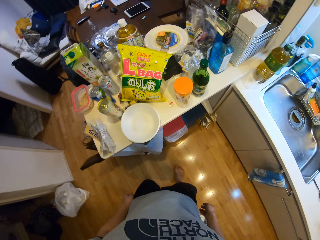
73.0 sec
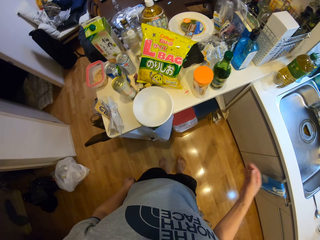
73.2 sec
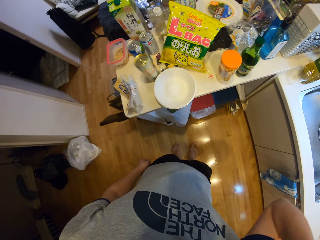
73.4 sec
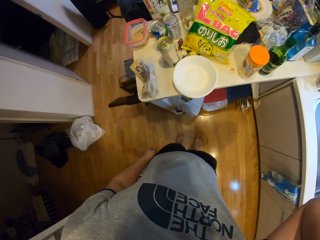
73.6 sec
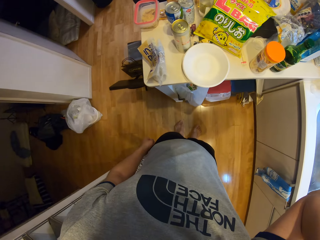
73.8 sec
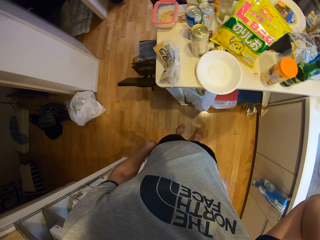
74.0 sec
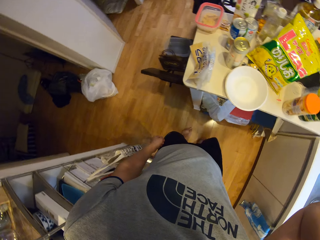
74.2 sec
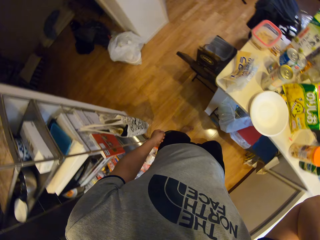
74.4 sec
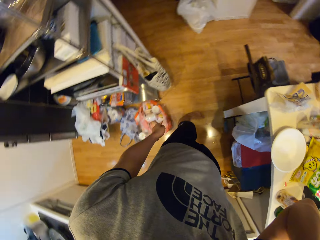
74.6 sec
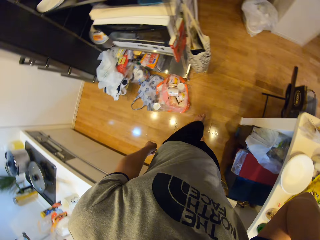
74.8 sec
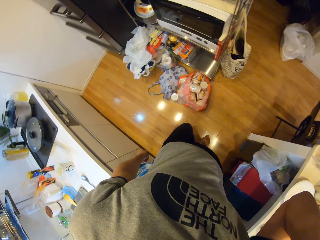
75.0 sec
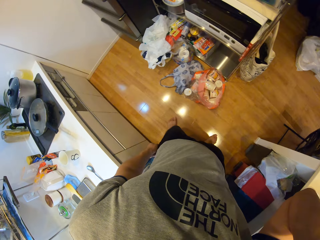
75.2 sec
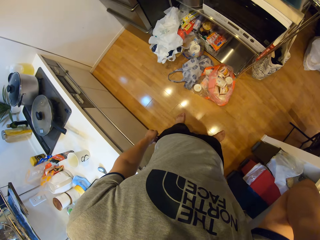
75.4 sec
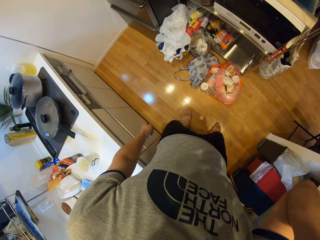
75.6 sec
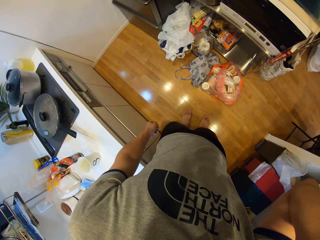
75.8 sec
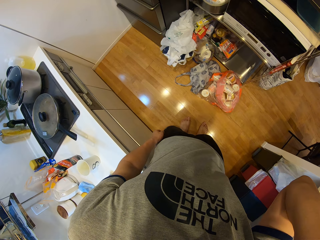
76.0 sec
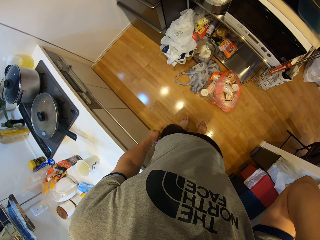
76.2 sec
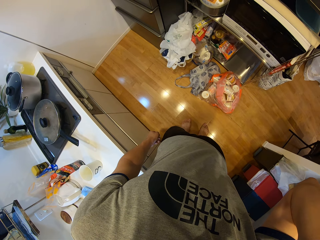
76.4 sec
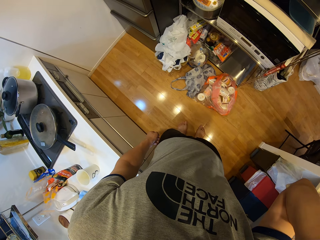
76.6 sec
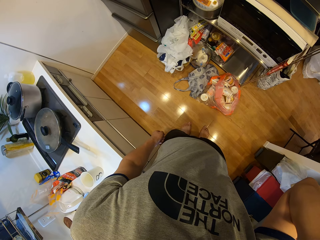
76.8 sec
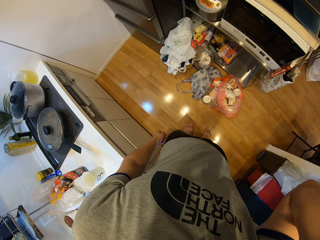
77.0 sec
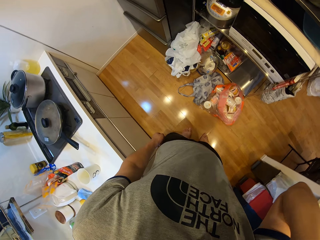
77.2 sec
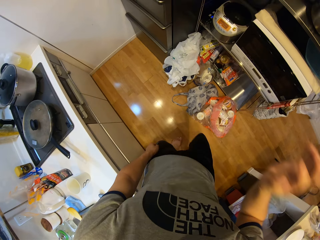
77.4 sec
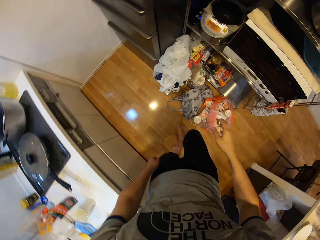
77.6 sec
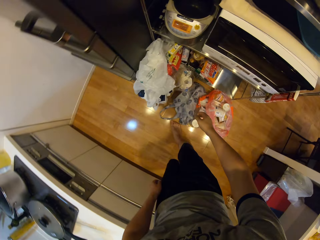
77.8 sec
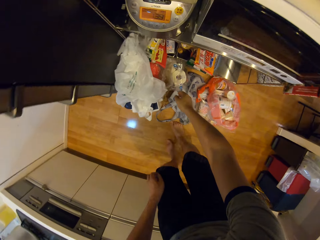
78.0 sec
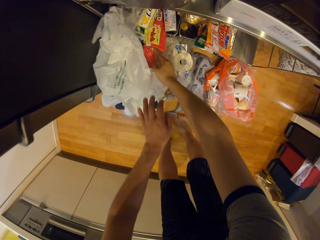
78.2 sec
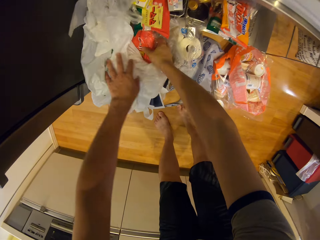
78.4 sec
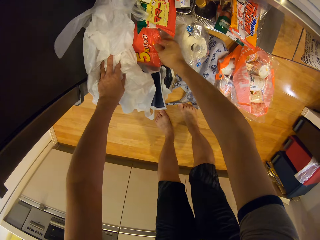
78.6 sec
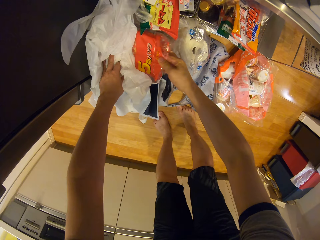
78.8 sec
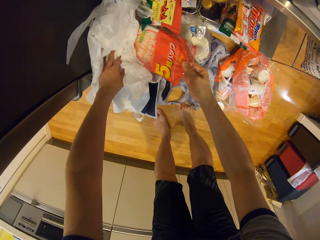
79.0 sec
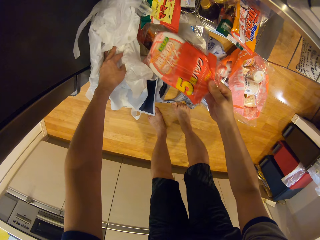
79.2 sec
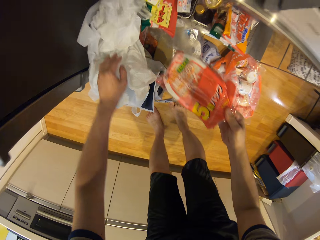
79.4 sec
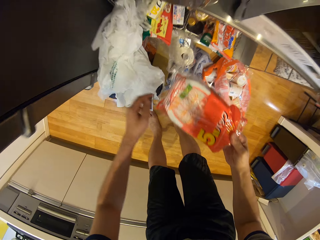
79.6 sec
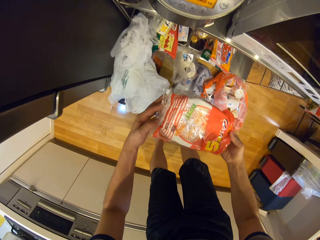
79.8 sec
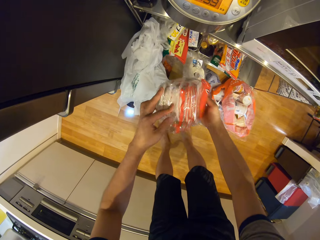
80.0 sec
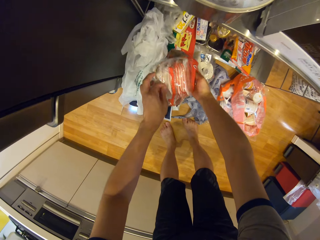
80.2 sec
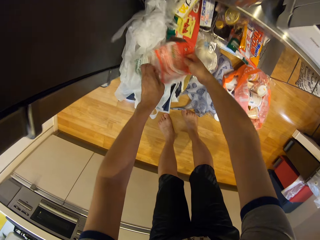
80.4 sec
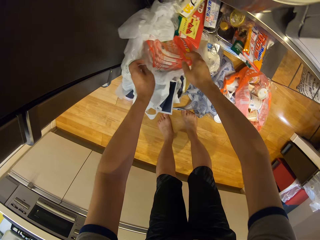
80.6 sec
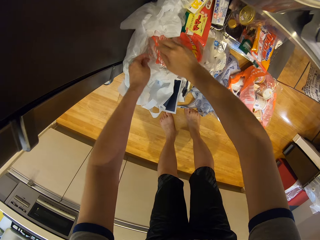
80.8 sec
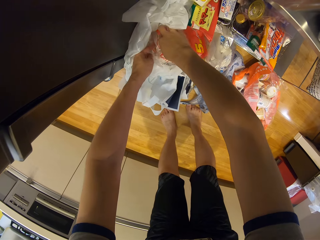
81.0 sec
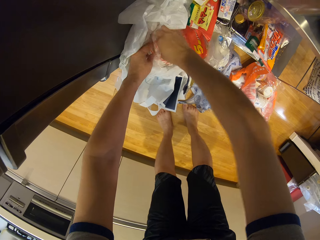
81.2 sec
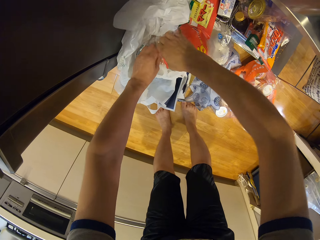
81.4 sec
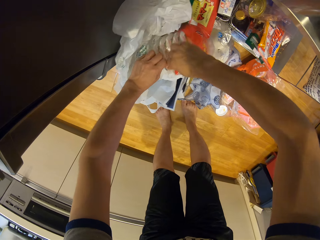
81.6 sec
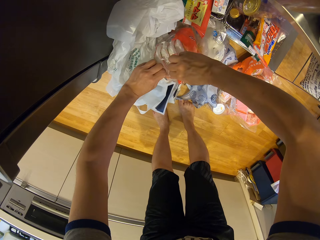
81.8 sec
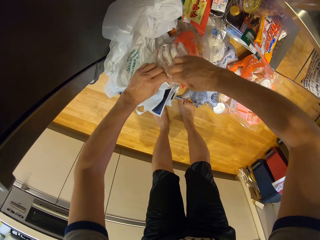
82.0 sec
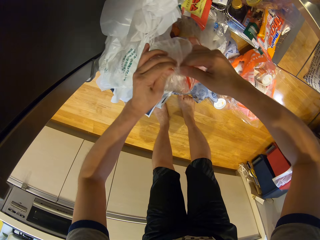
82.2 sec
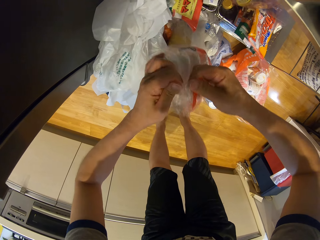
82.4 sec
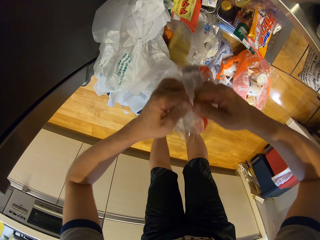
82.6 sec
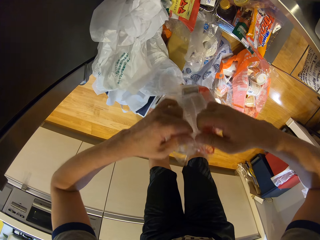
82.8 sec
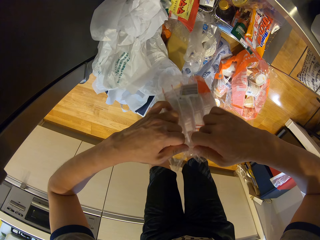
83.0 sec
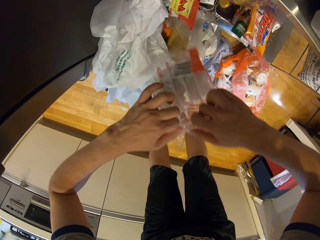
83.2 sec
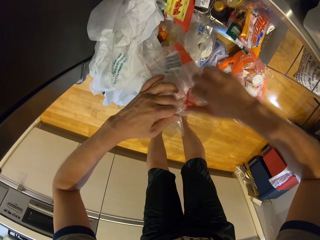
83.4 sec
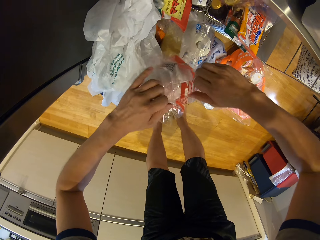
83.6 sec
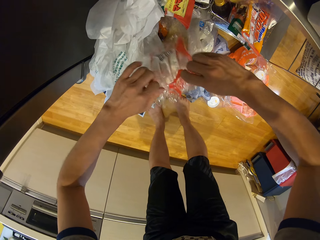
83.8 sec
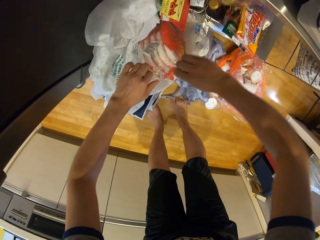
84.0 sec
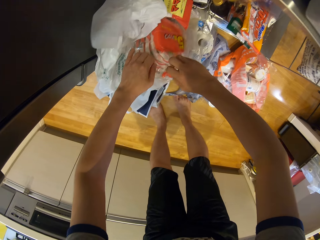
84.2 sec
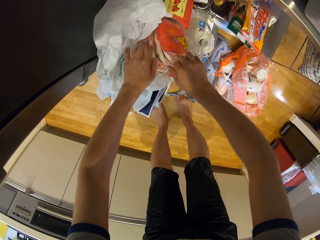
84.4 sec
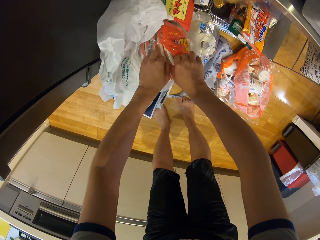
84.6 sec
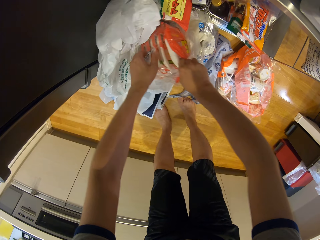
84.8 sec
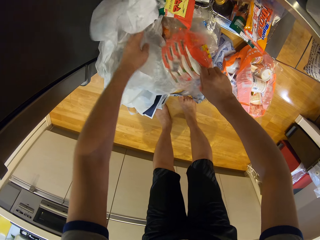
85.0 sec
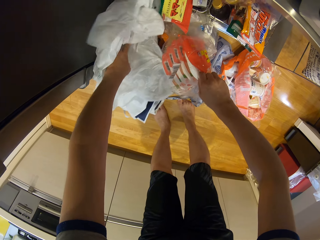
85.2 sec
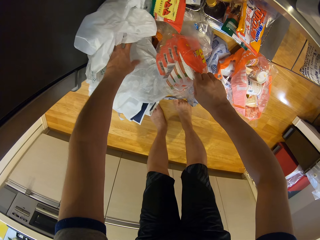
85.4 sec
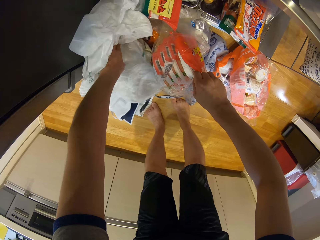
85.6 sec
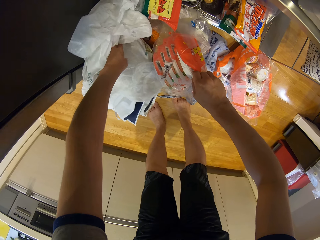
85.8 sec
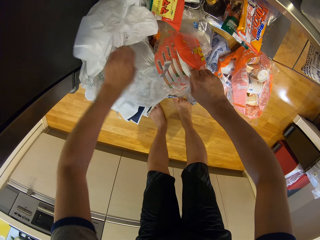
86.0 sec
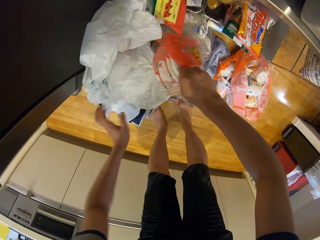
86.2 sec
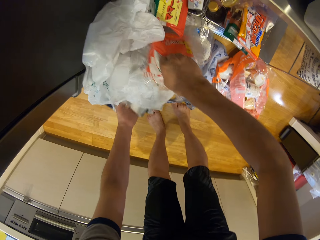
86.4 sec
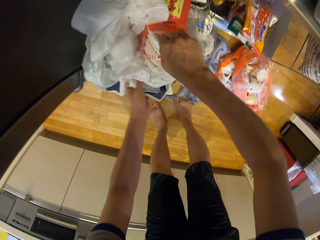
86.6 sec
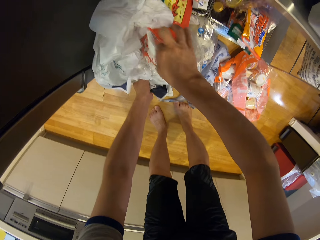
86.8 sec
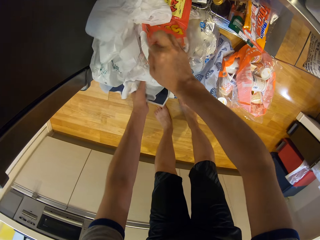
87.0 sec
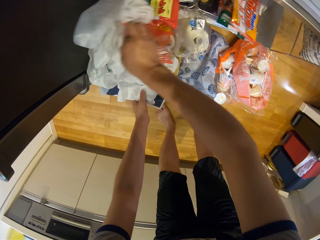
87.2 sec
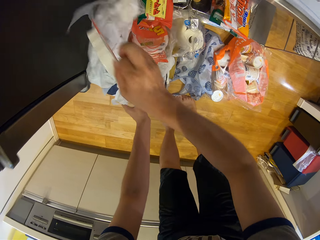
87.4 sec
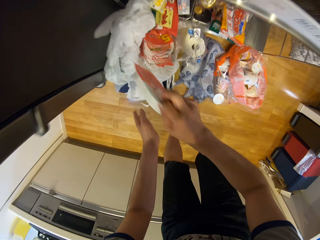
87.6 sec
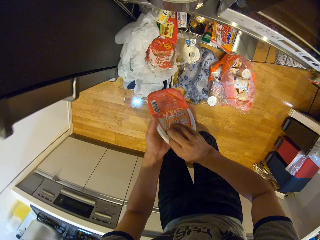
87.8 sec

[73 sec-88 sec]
The camera wearer touches her camera. She moves her hand up. She turns a bit. She bends a bit. She brings out a pack from the container. She puts the pack on a polythene. She opens the pack with her hands. She adjusts the polythene with her left hand. She touches the carrier bag.

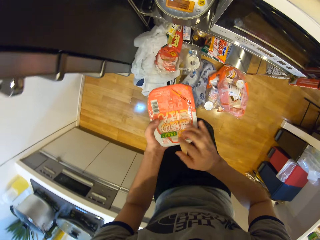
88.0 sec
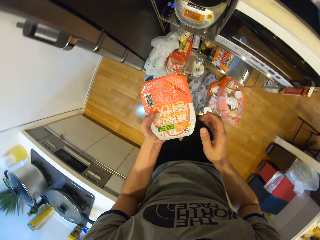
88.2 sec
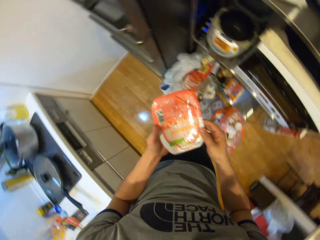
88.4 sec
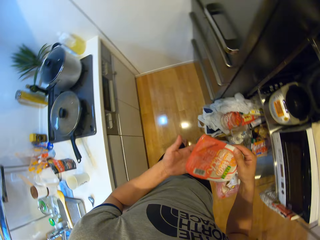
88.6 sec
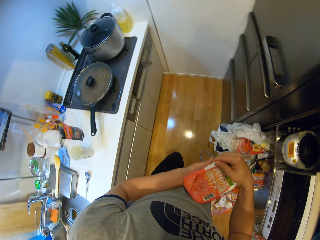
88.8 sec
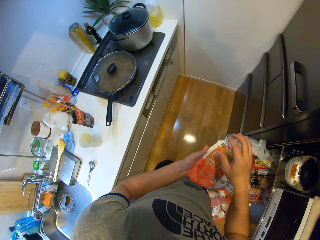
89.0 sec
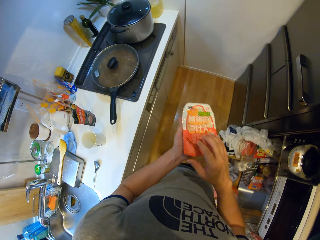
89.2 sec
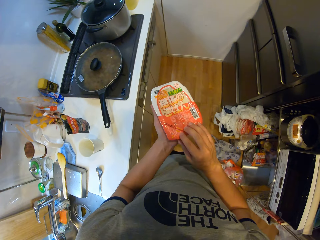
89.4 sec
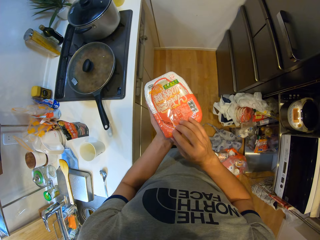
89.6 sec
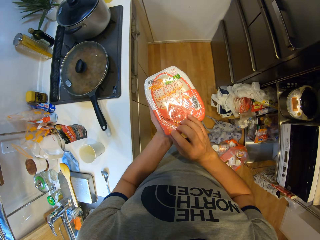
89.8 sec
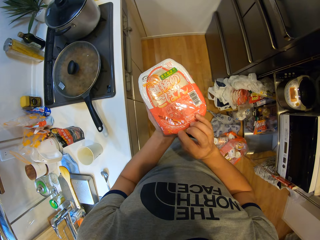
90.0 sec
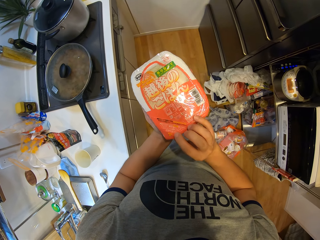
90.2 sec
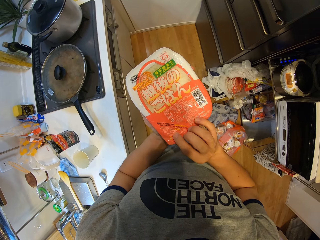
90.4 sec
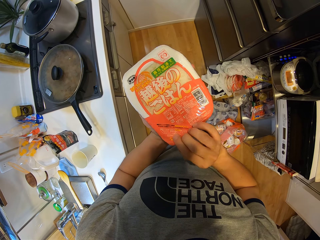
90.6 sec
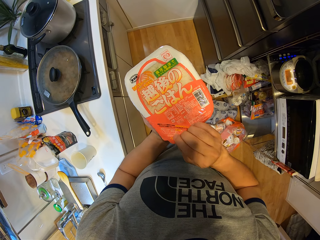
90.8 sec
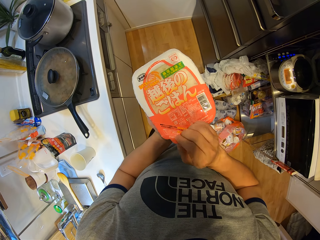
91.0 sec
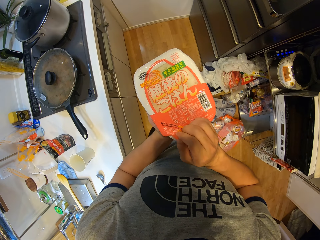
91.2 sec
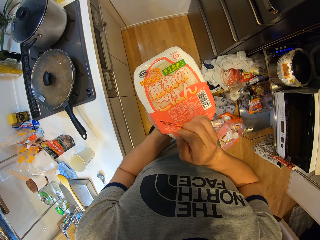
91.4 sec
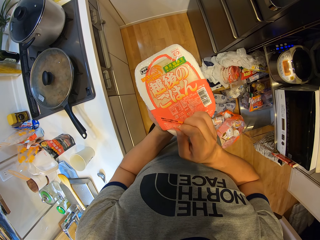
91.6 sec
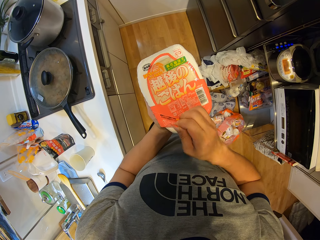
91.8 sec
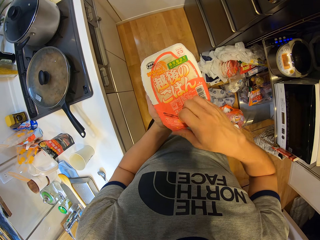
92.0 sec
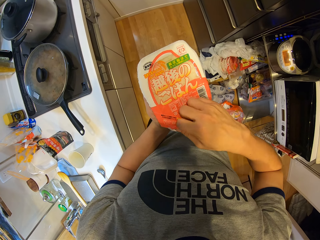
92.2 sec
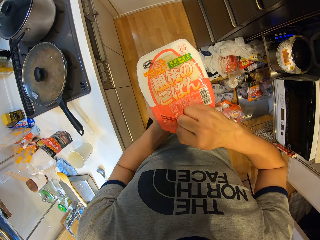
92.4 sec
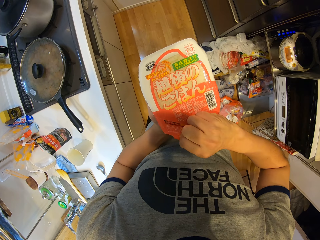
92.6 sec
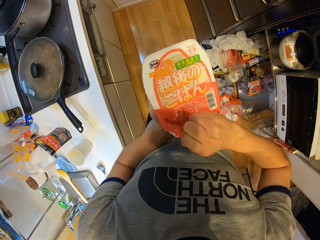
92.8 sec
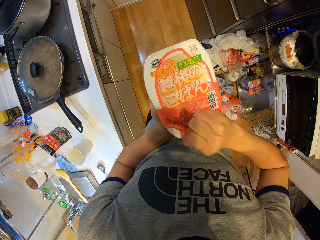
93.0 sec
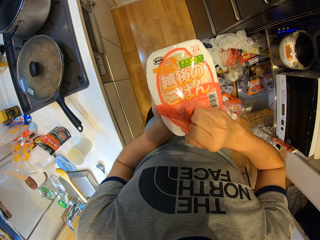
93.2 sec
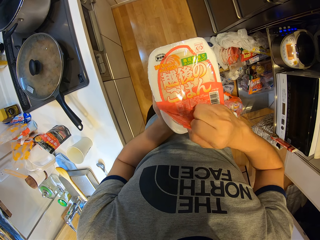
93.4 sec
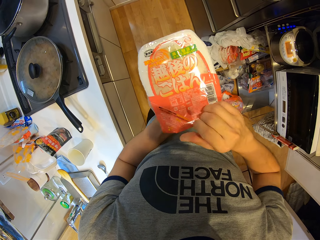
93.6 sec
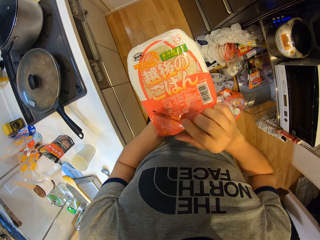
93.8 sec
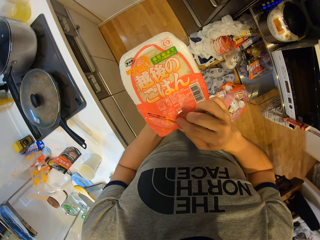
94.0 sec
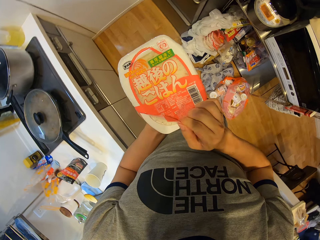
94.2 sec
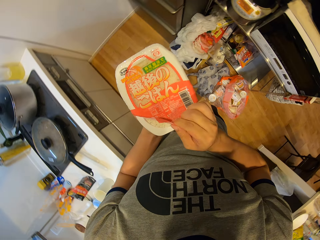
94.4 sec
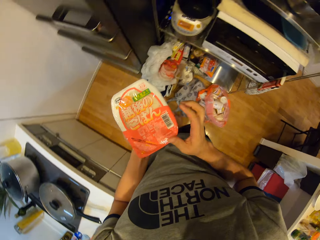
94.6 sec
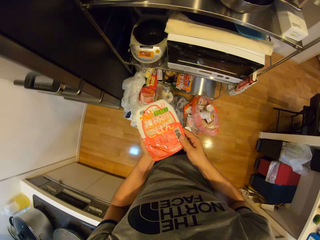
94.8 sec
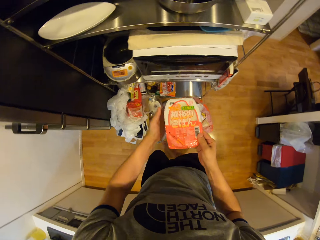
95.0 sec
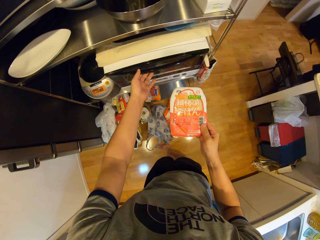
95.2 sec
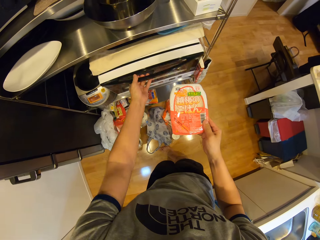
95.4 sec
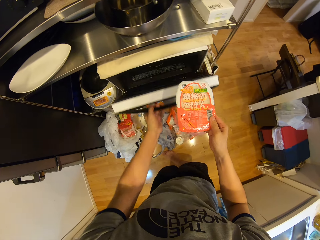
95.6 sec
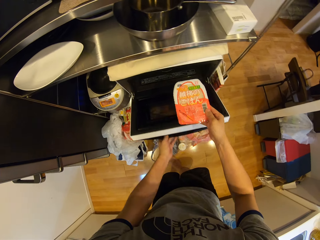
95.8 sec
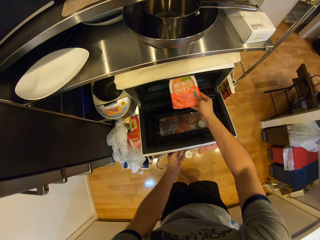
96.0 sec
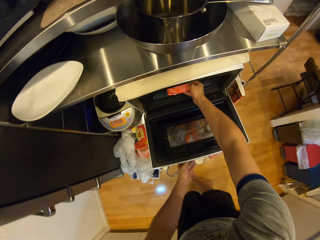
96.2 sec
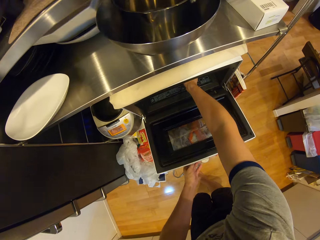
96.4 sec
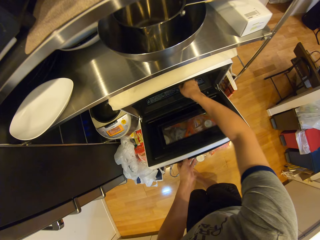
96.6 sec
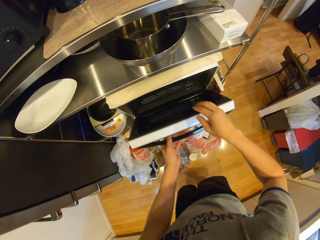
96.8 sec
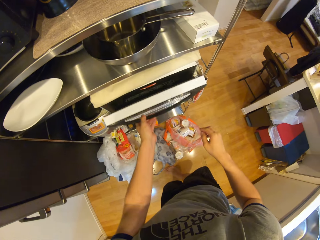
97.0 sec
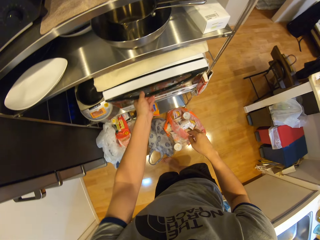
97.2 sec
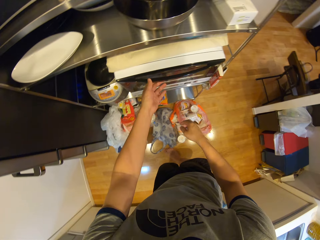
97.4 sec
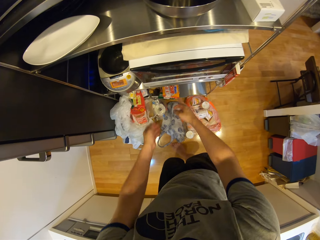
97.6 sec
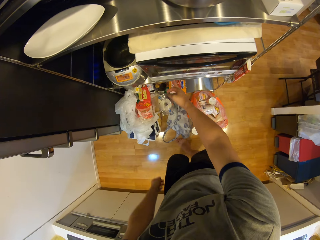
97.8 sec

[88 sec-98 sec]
The camera wearer picks up a container with her left hand. She holds the container. She turns the container. She tries opening the container. She opens an oven with her left hand. She drops the container in the oven. She closes the oven with her left hand.
